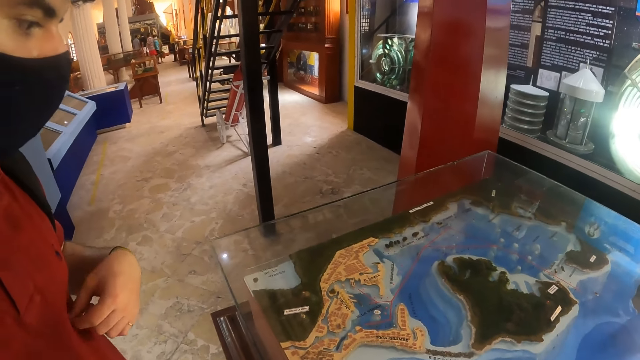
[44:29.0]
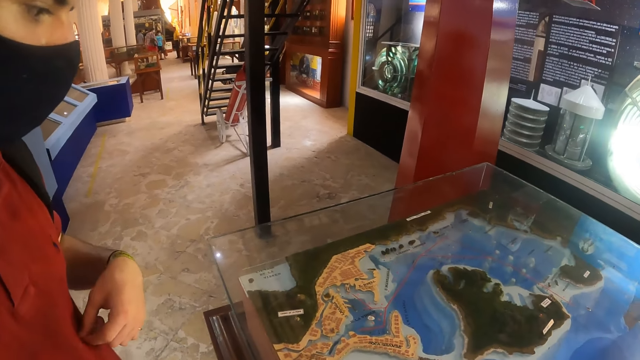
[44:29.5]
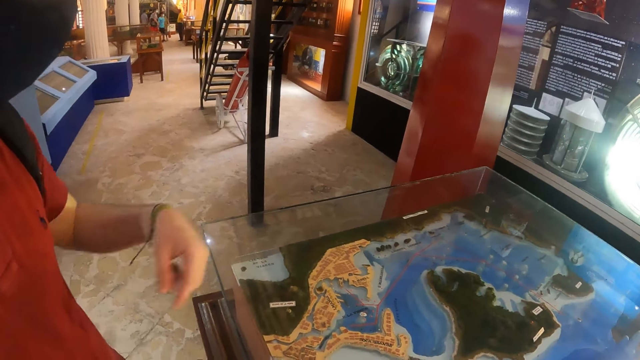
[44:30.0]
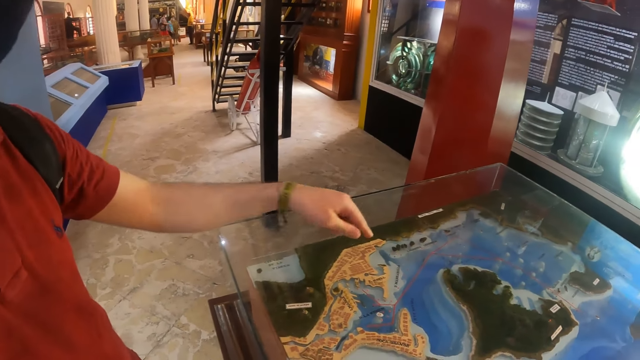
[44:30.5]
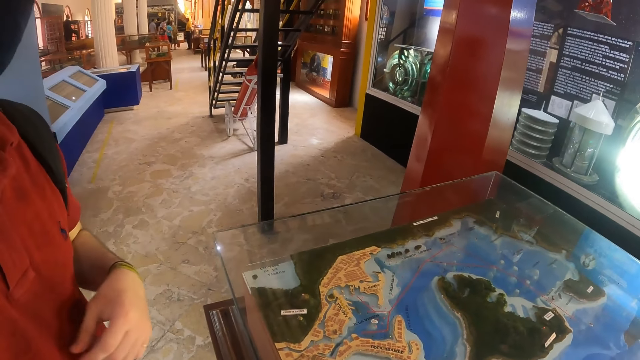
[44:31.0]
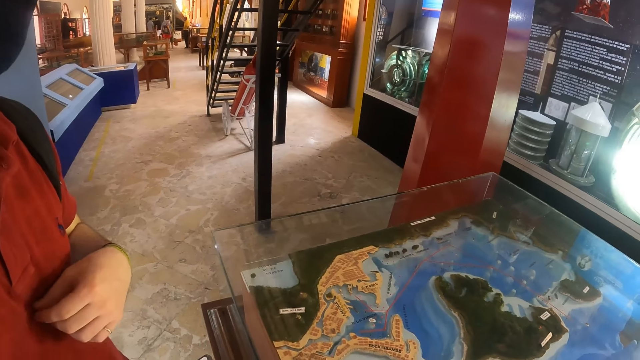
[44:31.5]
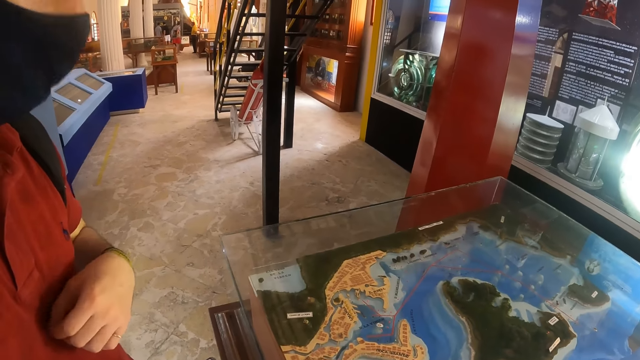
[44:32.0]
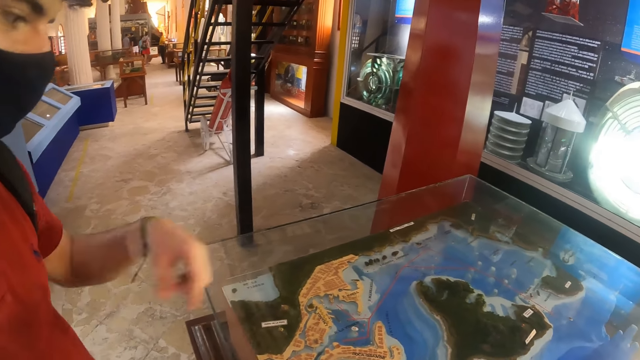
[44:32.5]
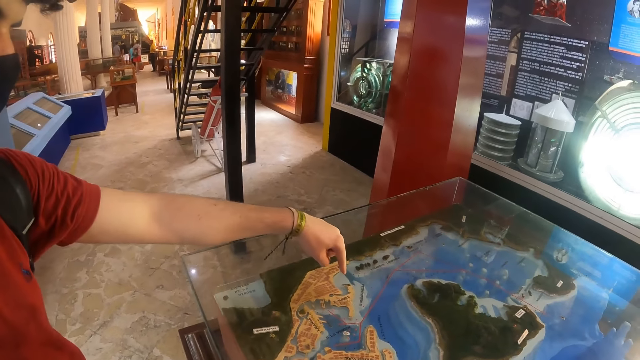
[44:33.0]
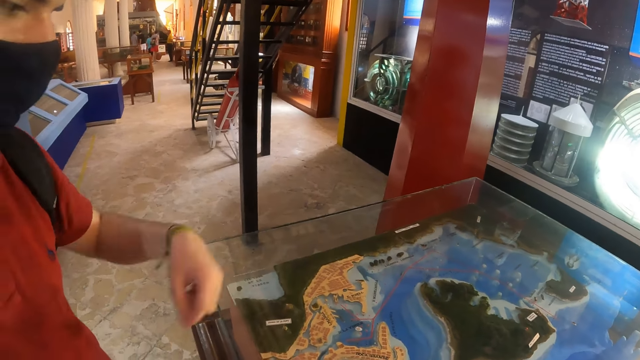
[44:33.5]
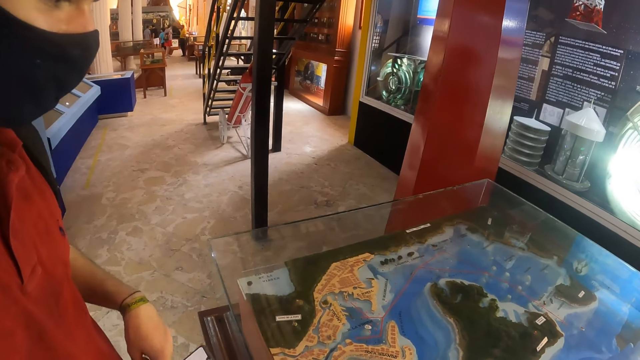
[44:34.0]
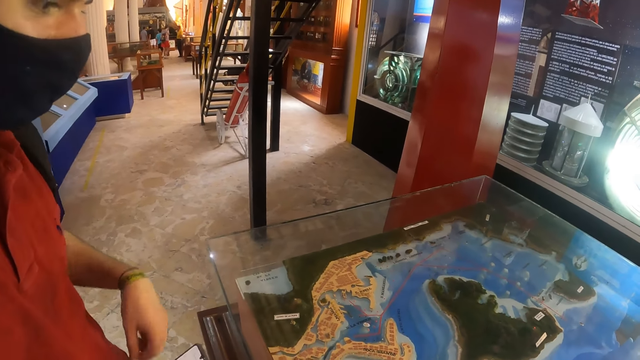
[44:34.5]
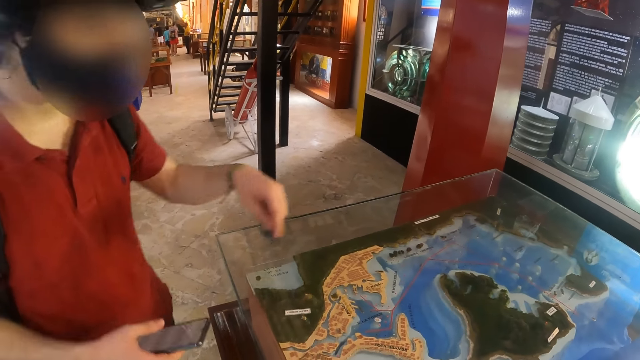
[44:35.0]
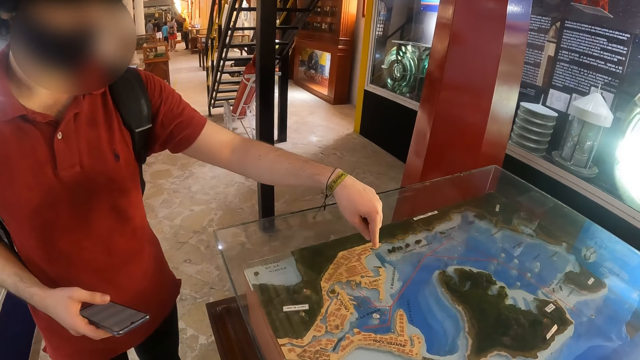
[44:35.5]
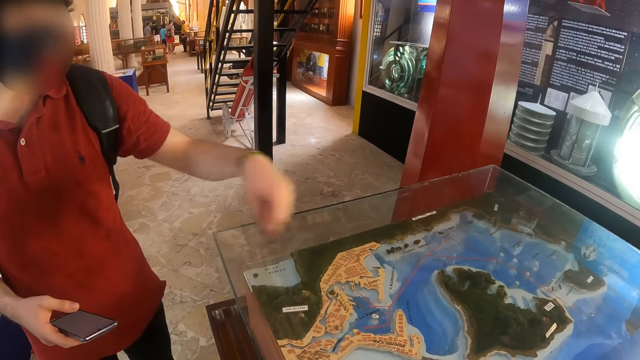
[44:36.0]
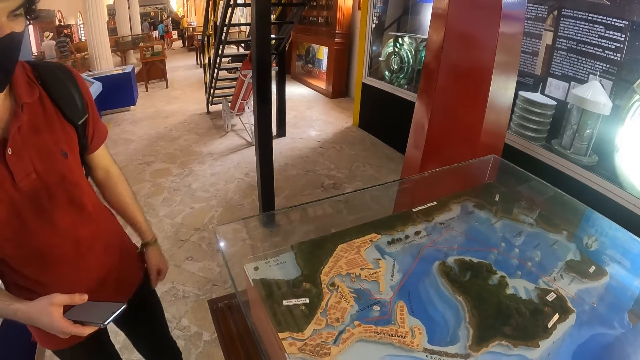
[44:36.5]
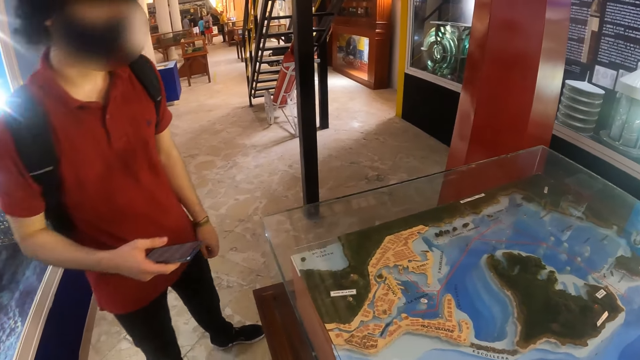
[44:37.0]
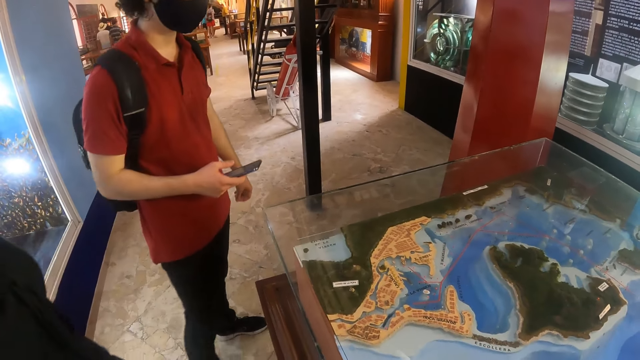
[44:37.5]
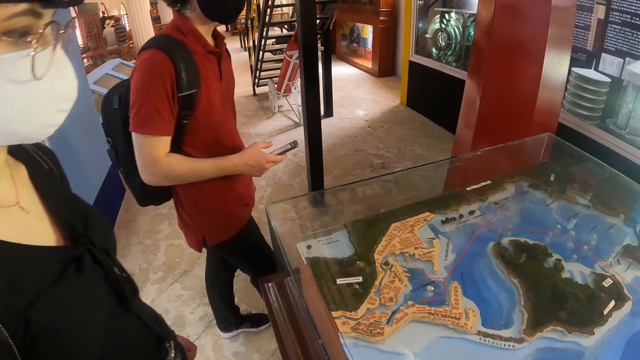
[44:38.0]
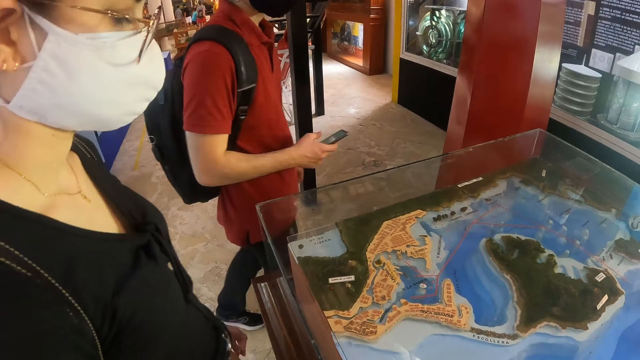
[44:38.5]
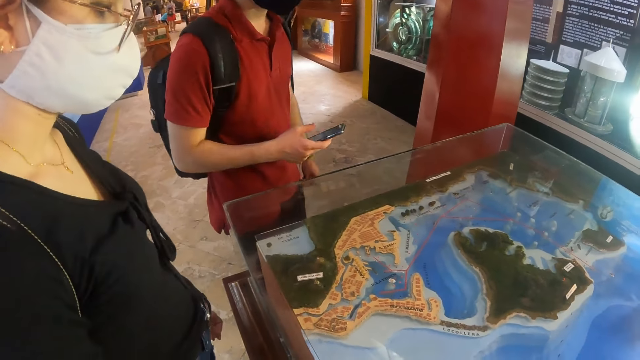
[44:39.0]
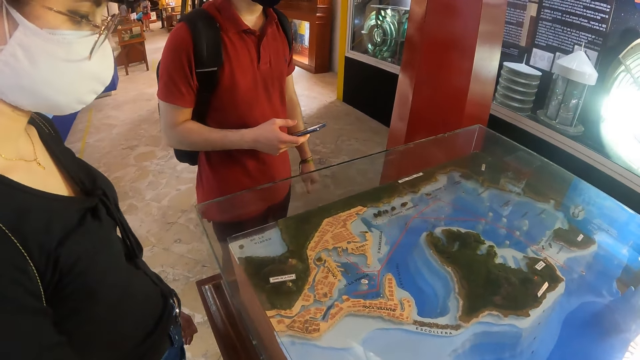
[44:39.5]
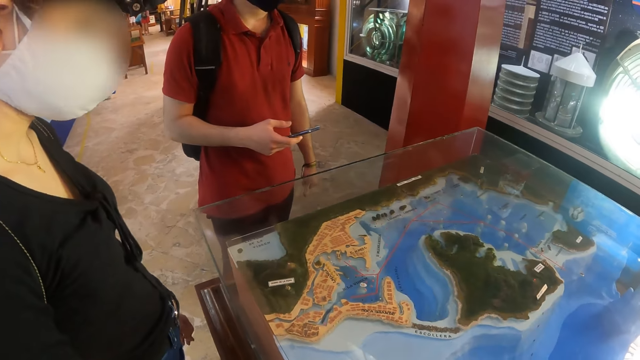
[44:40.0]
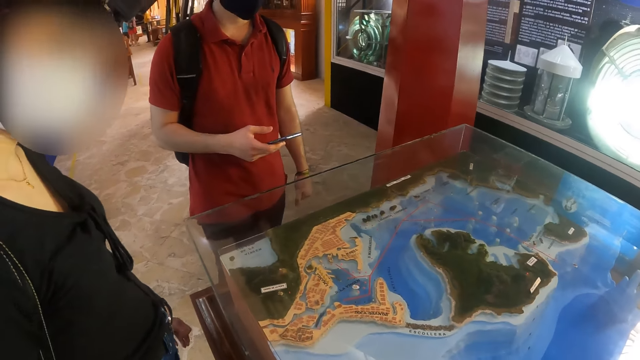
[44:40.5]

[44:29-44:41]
A man scratches himself. The man speaks with gestures to the camera wearer. The man walks to the table.

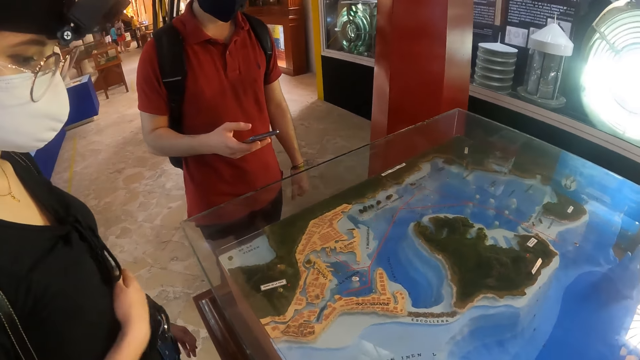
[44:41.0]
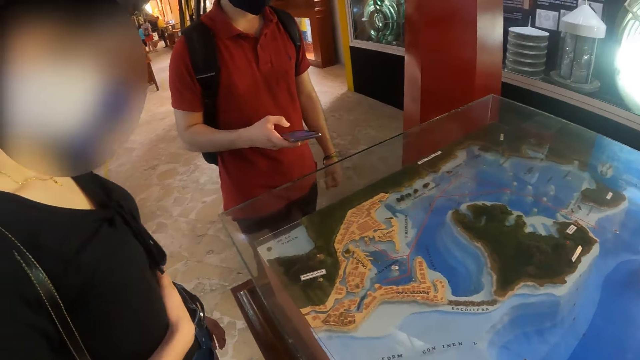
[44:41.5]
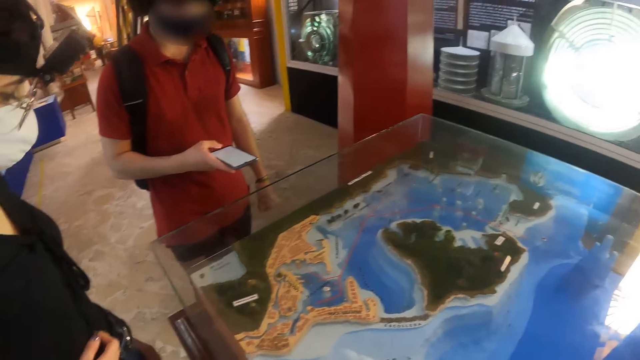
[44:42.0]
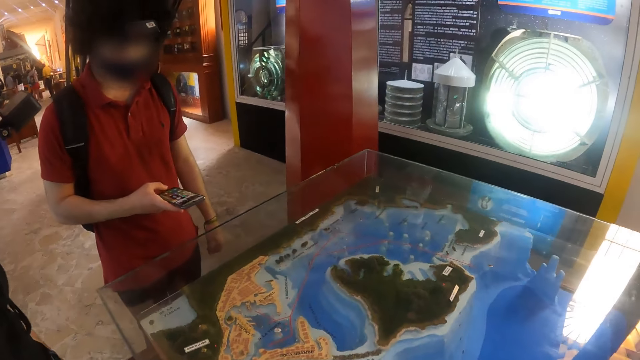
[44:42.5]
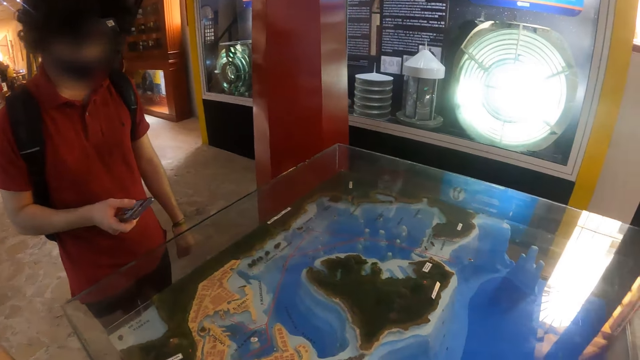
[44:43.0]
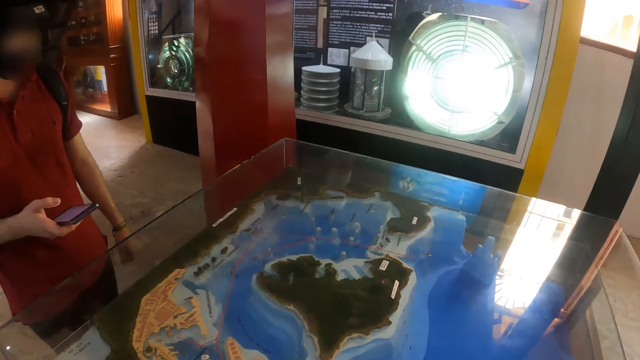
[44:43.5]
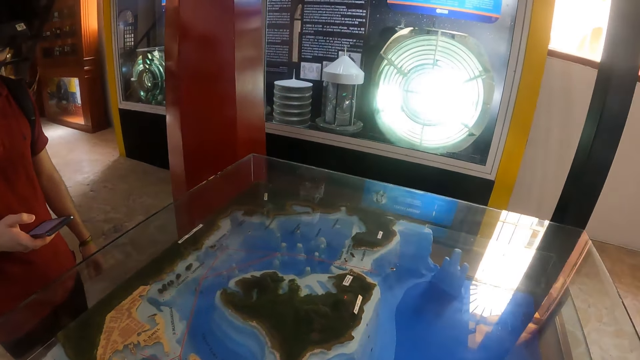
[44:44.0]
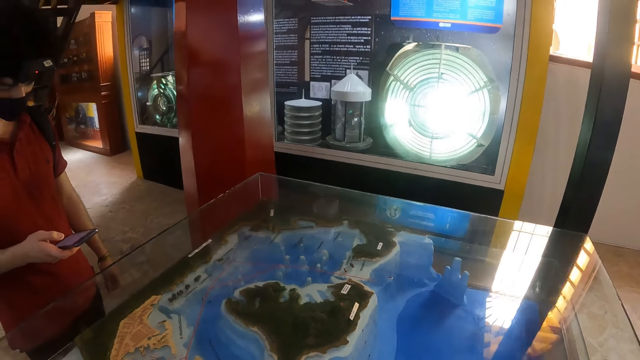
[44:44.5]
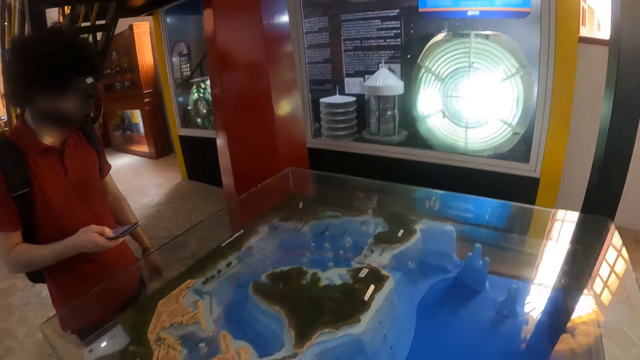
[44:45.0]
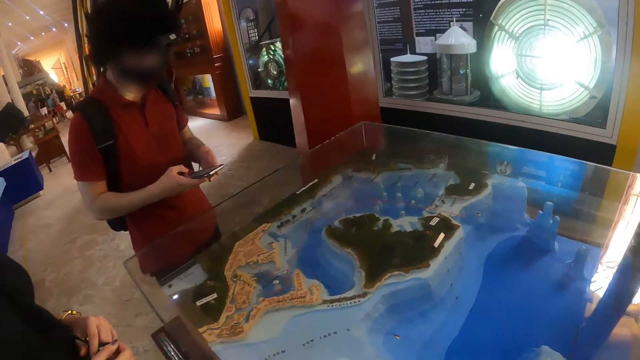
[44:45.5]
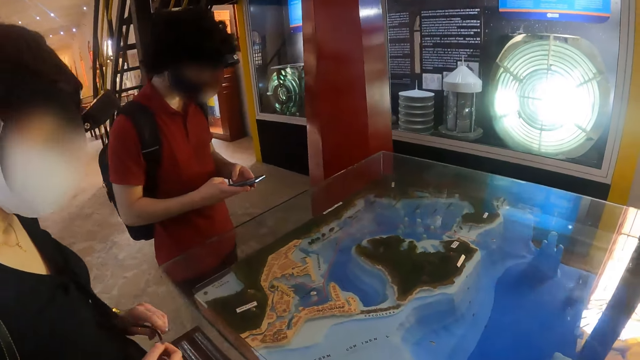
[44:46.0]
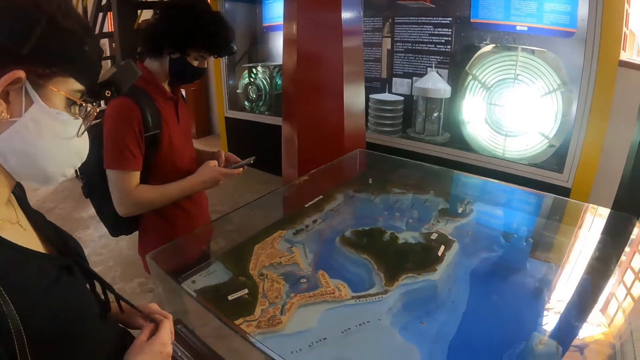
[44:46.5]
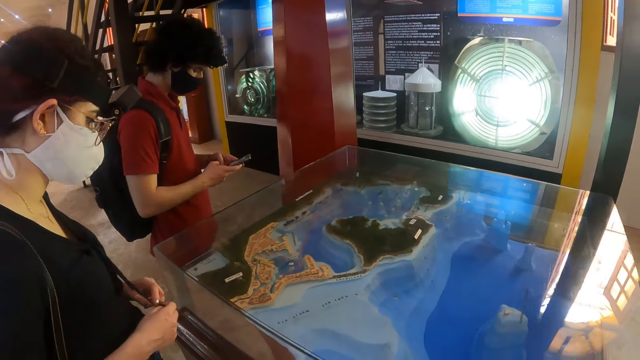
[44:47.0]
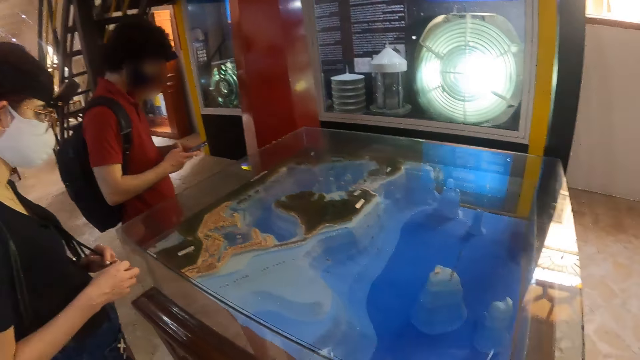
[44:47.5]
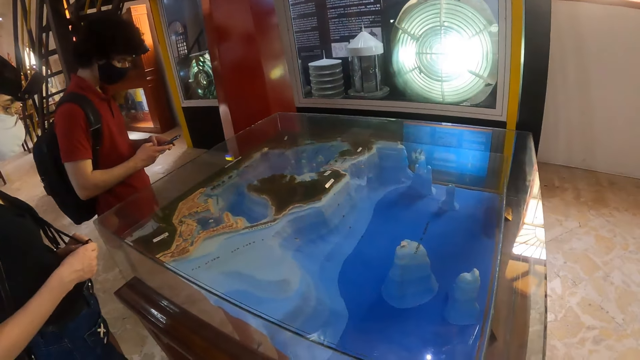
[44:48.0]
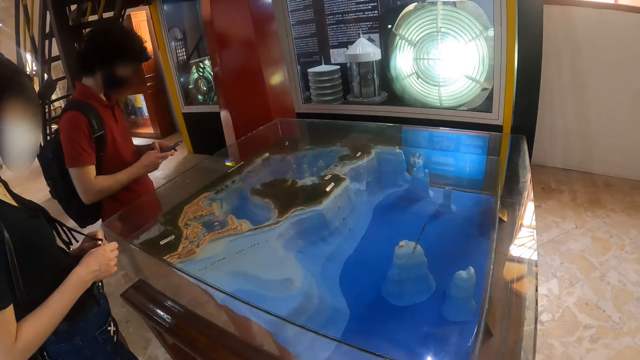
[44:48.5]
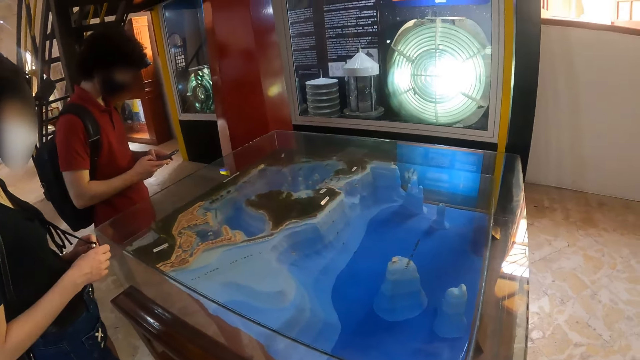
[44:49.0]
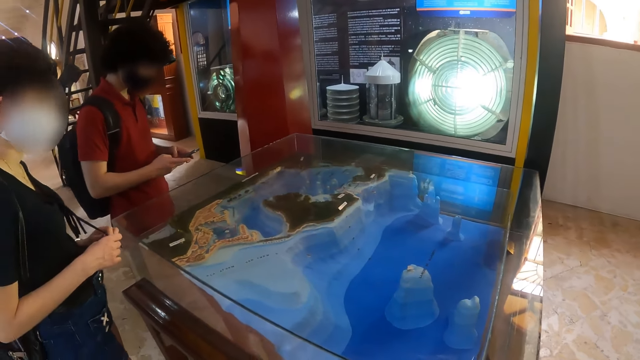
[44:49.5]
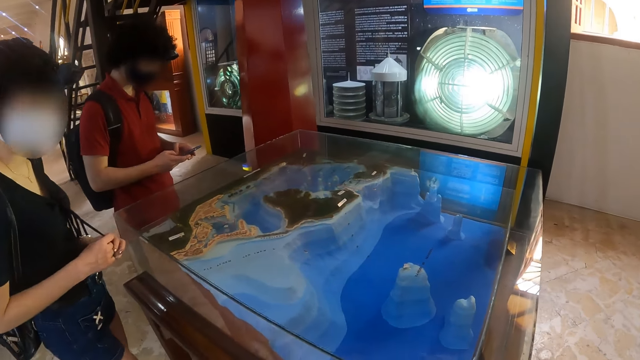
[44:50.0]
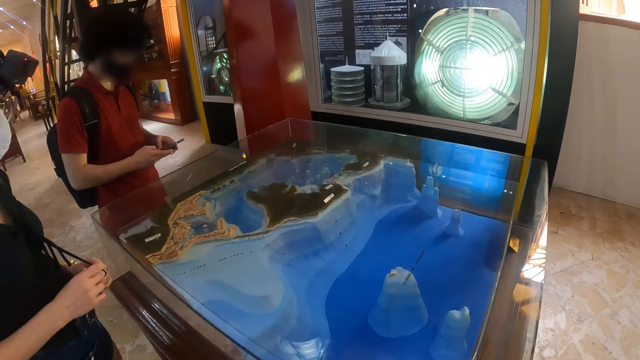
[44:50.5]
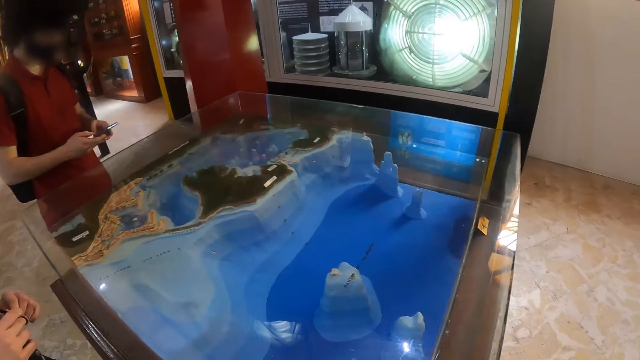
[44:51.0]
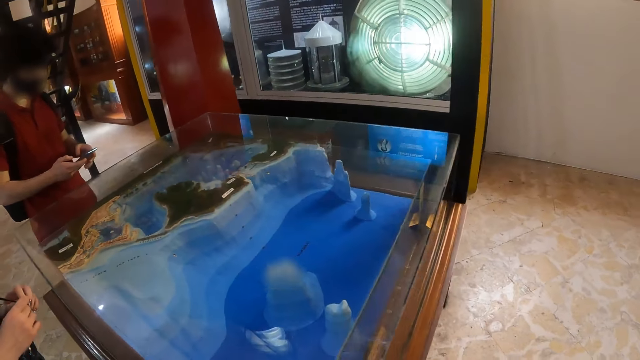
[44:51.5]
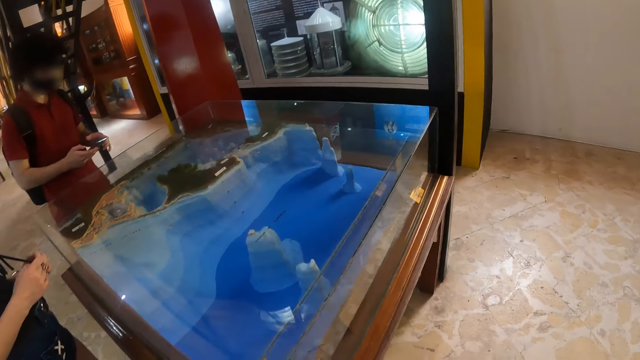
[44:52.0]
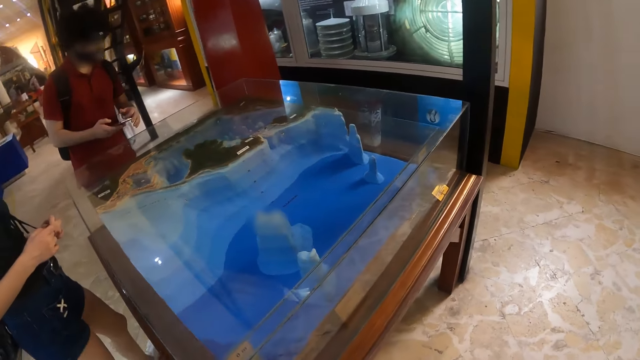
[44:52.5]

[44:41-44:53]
The camera wearer looks at the 3D map. A person holds her bag. Another person operates the phone.
